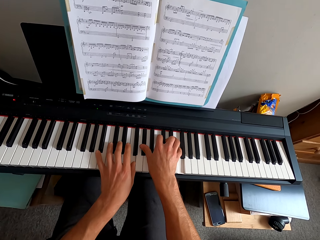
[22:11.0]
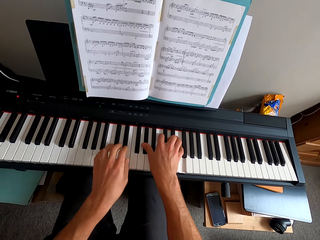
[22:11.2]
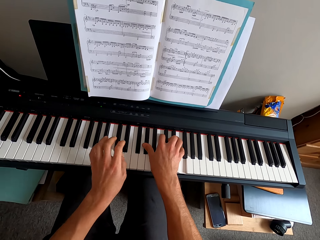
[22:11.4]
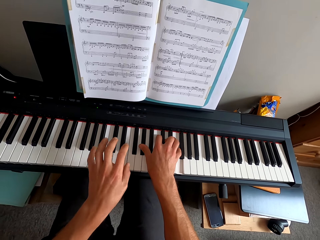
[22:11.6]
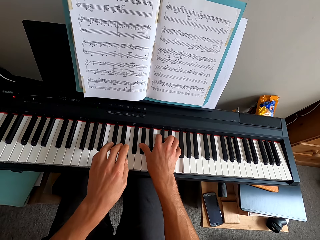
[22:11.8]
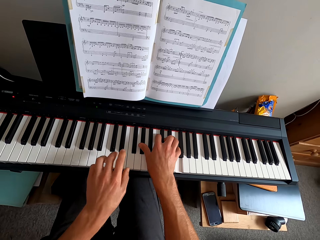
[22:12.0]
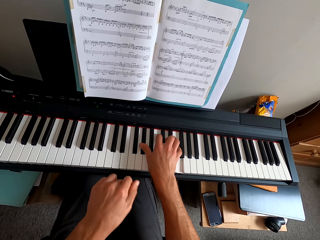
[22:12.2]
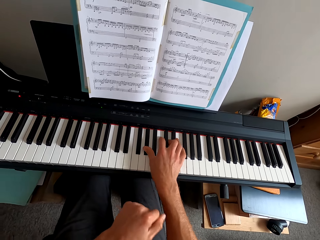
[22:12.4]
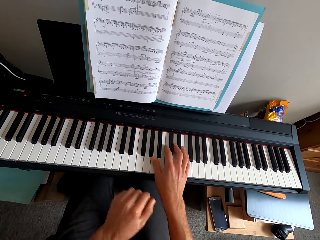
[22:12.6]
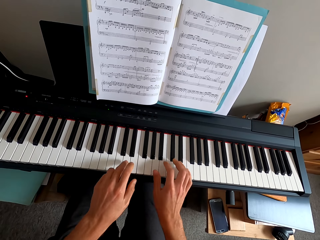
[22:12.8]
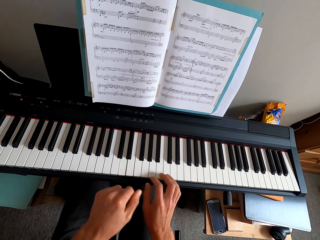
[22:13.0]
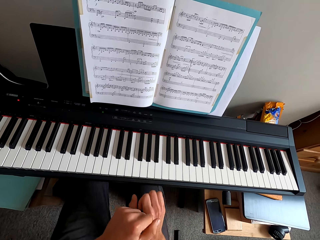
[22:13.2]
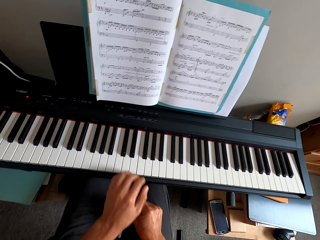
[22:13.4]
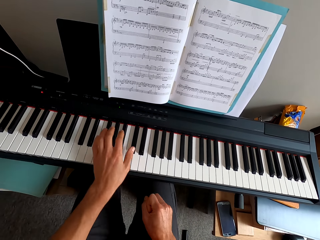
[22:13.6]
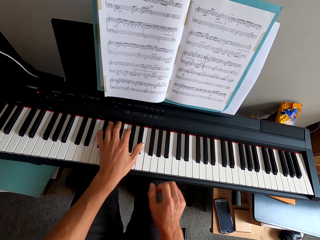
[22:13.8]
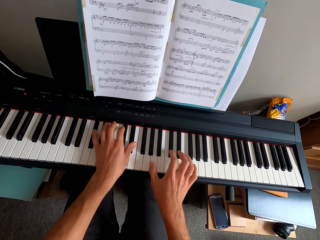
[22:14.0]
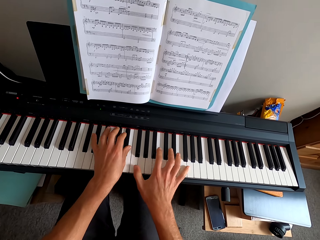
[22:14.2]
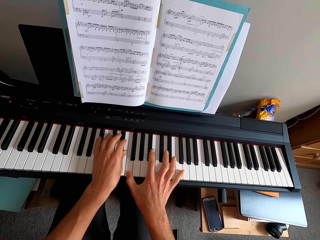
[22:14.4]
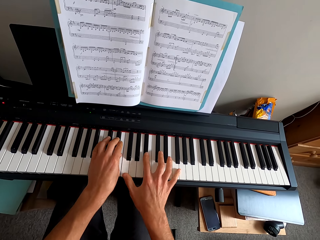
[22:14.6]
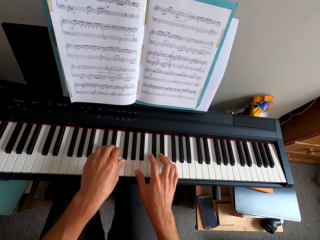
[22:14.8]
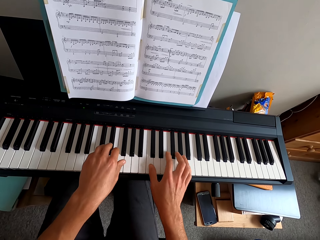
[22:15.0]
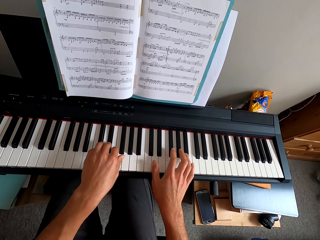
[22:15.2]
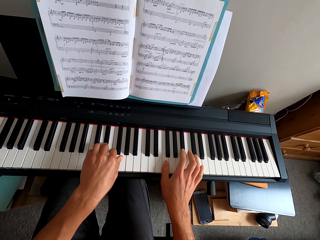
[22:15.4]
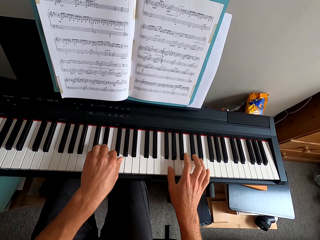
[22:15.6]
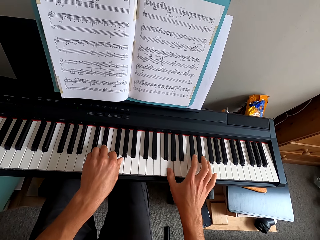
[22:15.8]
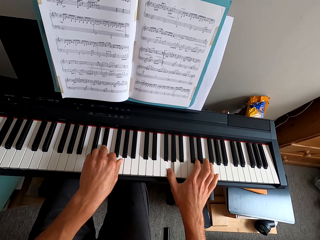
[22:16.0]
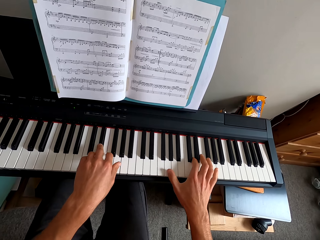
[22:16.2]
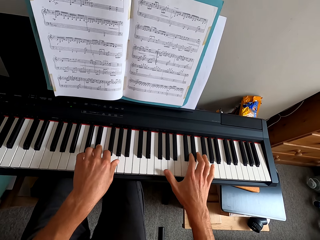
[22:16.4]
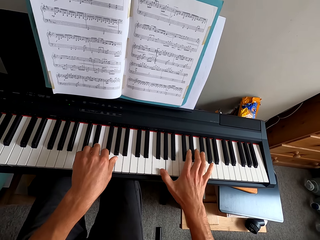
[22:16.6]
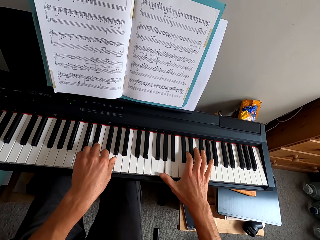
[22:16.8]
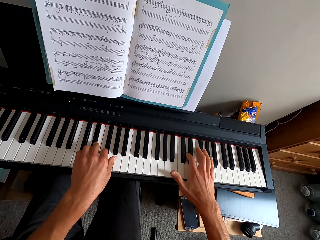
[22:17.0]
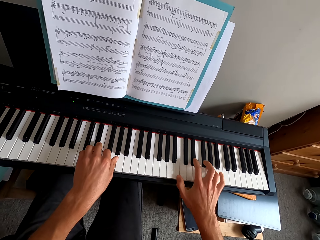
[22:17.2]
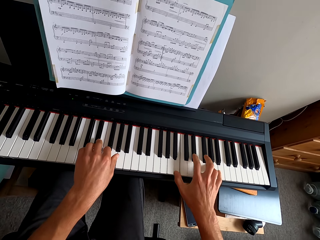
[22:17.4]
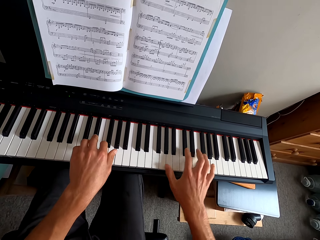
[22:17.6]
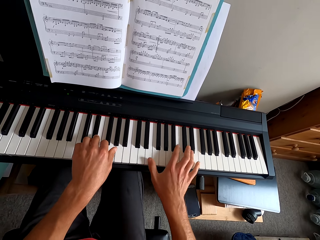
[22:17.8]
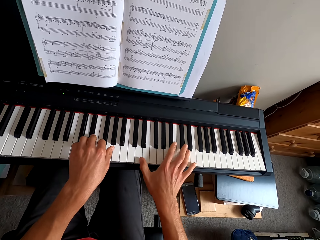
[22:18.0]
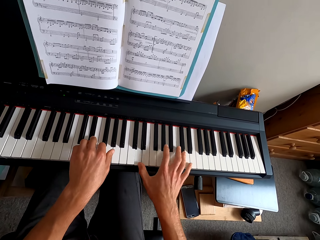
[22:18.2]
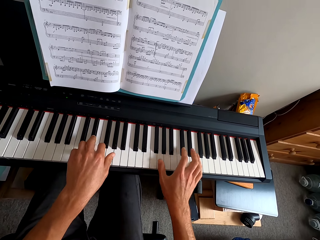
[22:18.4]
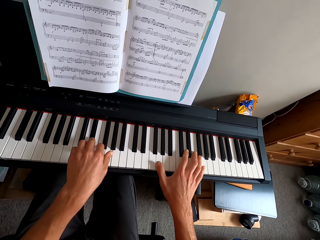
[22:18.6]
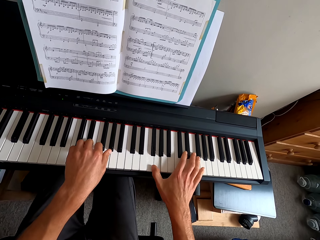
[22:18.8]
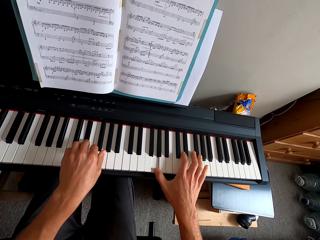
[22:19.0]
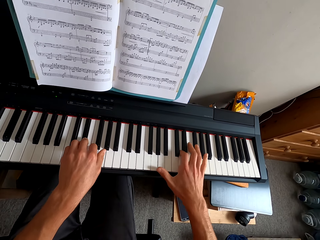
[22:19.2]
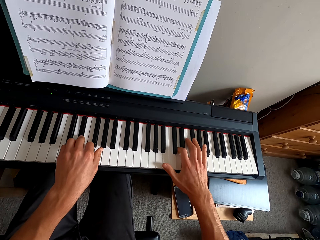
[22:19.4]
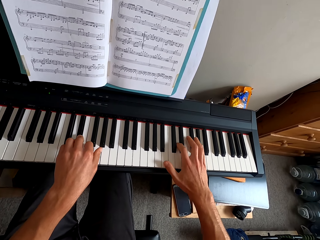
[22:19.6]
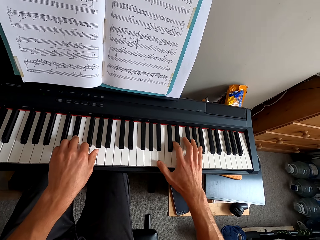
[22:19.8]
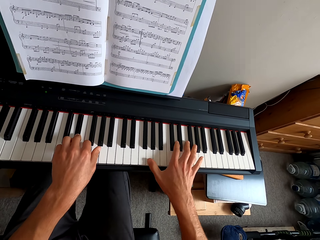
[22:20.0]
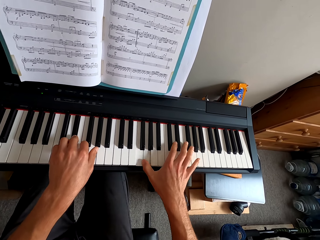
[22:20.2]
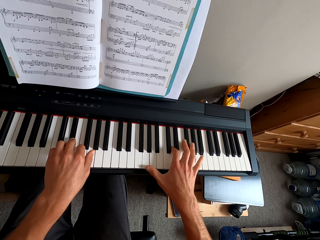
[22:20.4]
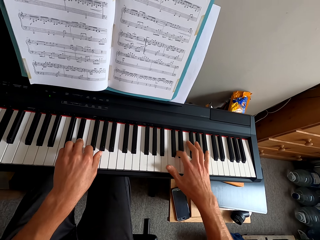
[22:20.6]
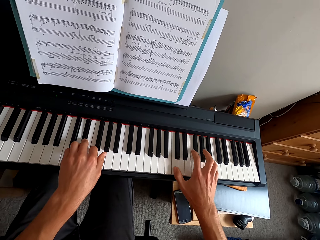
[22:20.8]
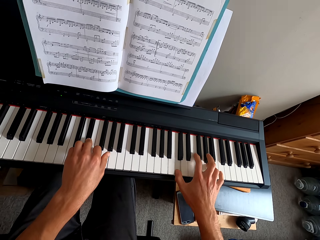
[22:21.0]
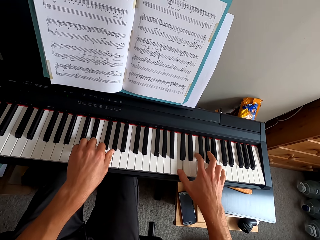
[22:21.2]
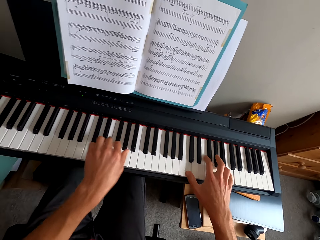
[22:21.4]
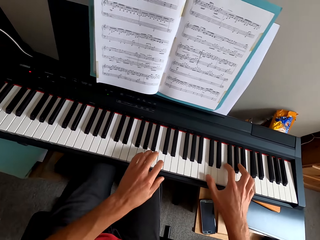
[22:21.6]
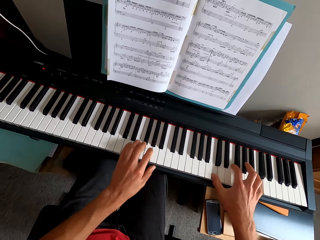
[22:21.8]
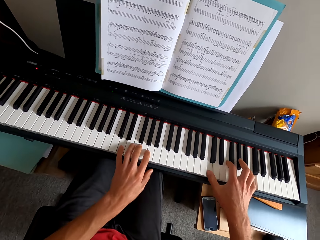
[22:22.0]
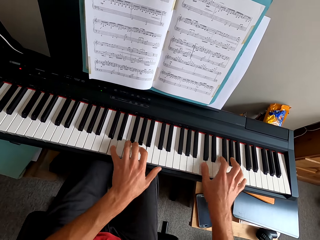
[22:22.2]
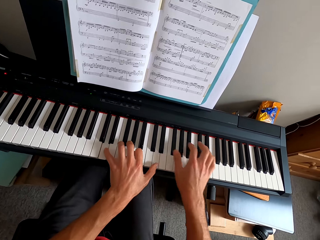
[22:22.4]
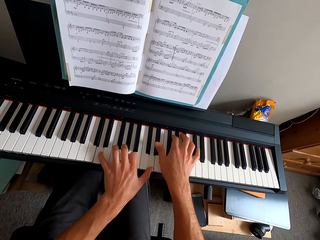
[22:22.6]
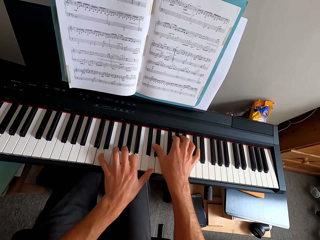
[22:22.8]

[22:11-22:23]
The camera wearer pulls his hand off the keyboard. He plays the keyboard. He pulls his hand off the keyboard. He plays the keyboard. He plays the keyboard with both hands.

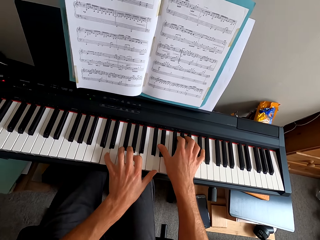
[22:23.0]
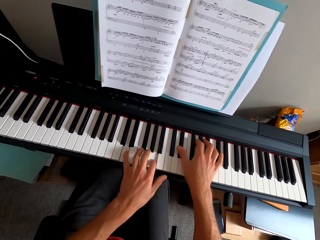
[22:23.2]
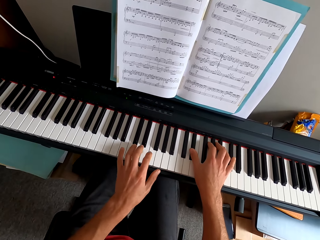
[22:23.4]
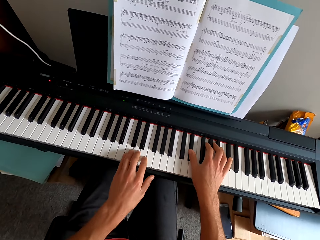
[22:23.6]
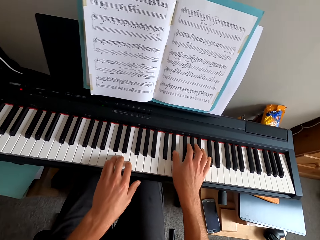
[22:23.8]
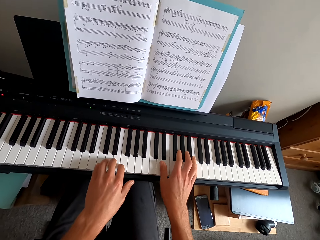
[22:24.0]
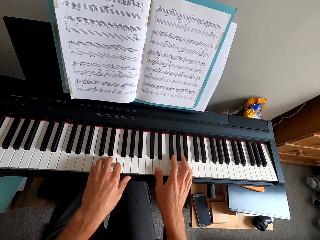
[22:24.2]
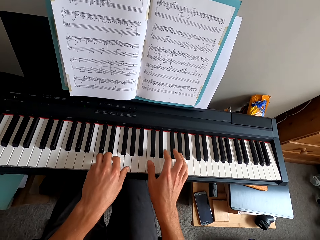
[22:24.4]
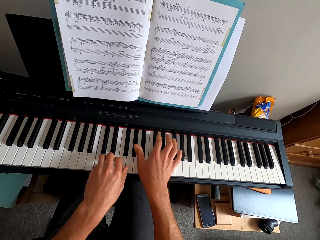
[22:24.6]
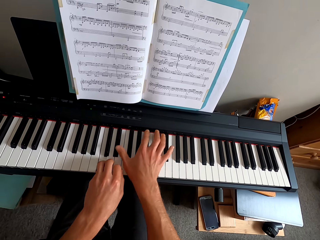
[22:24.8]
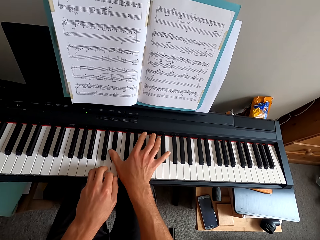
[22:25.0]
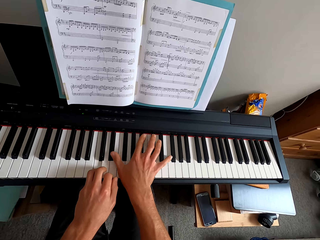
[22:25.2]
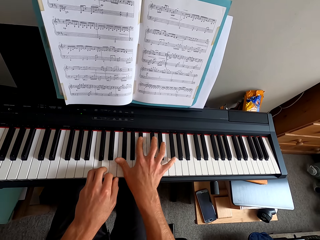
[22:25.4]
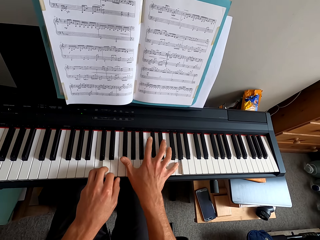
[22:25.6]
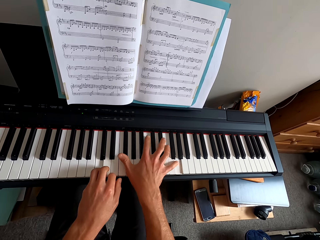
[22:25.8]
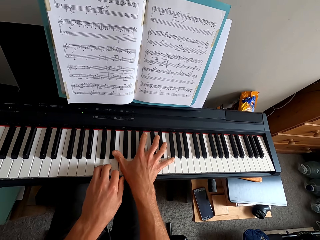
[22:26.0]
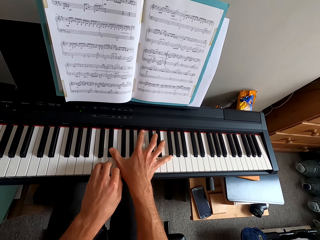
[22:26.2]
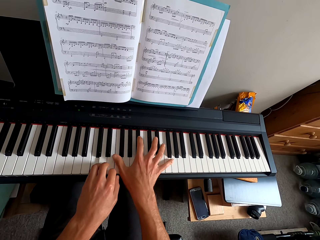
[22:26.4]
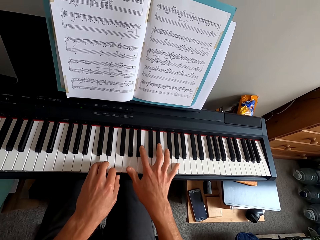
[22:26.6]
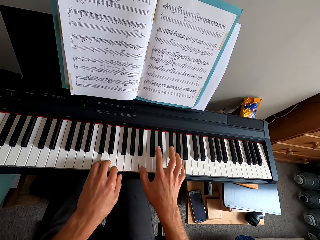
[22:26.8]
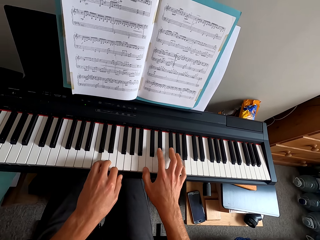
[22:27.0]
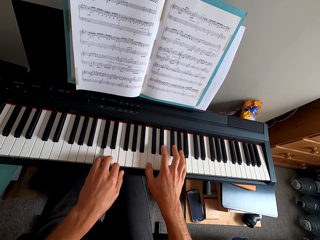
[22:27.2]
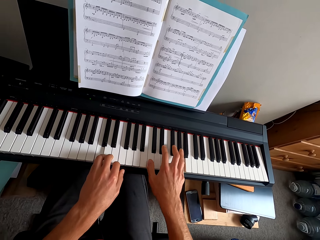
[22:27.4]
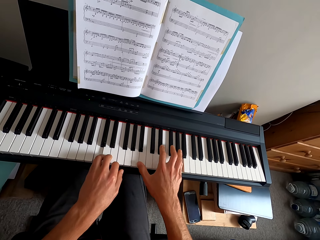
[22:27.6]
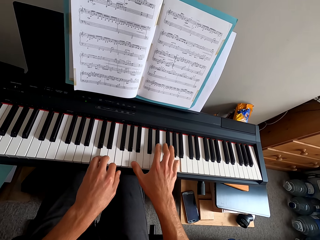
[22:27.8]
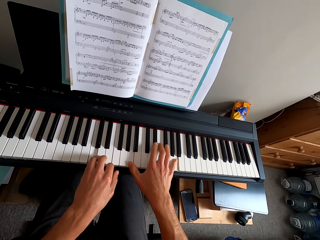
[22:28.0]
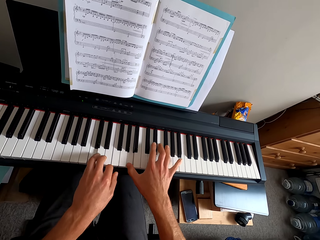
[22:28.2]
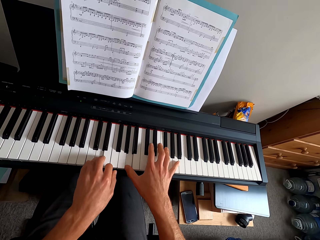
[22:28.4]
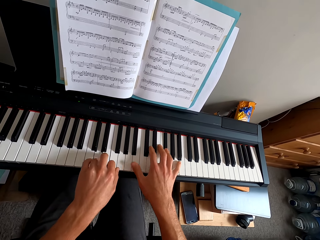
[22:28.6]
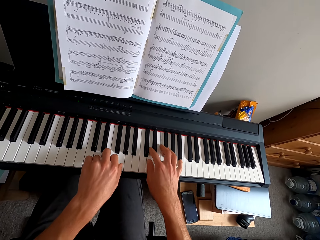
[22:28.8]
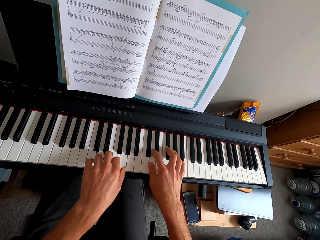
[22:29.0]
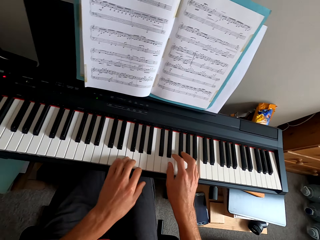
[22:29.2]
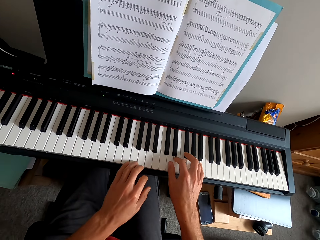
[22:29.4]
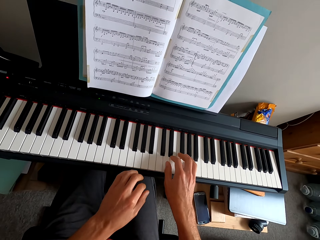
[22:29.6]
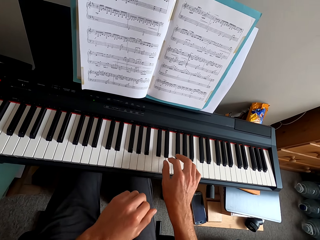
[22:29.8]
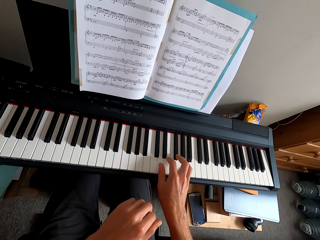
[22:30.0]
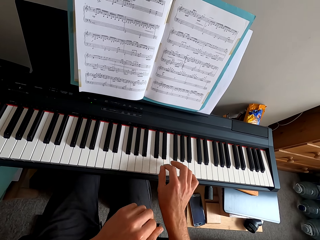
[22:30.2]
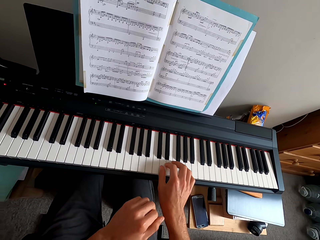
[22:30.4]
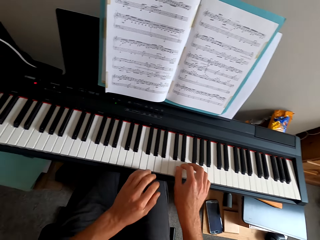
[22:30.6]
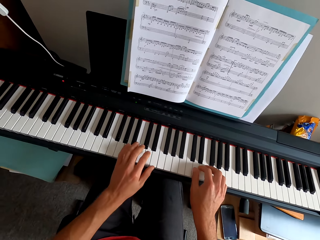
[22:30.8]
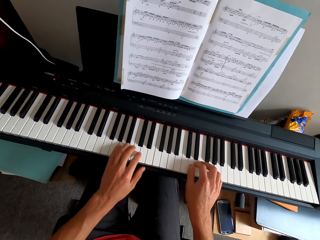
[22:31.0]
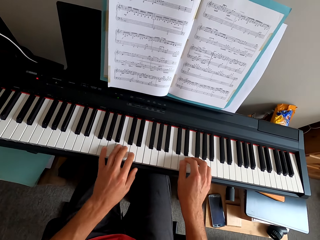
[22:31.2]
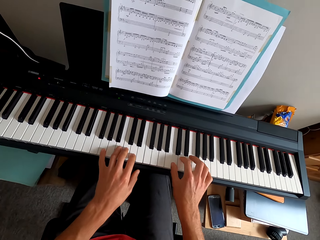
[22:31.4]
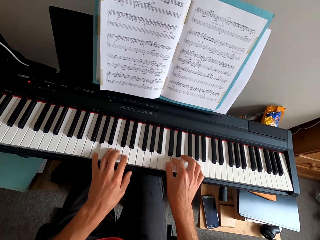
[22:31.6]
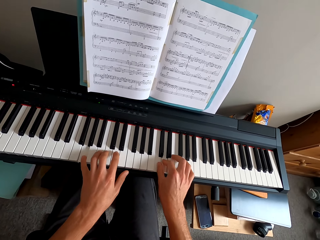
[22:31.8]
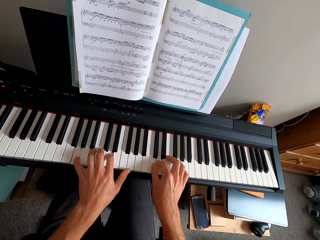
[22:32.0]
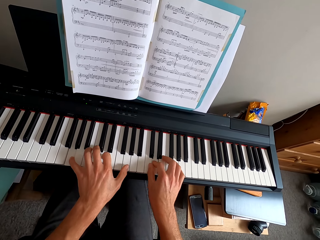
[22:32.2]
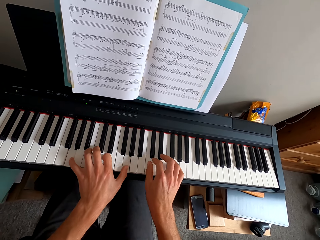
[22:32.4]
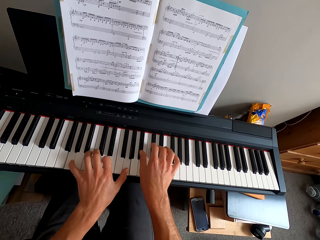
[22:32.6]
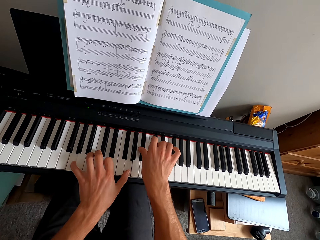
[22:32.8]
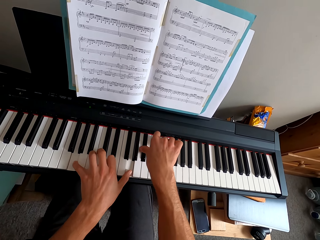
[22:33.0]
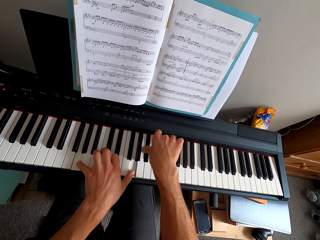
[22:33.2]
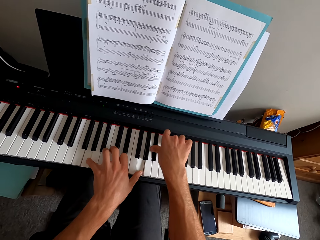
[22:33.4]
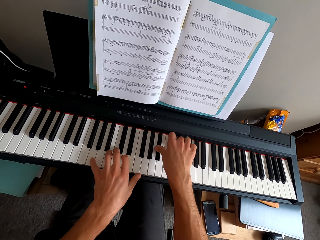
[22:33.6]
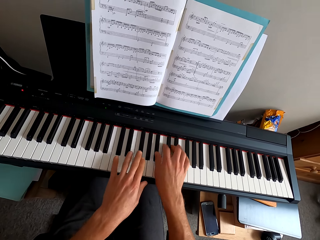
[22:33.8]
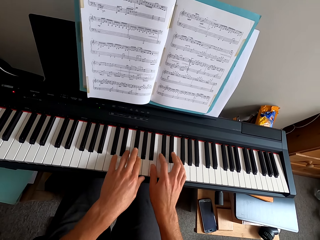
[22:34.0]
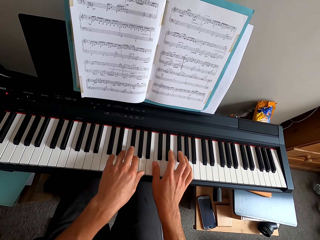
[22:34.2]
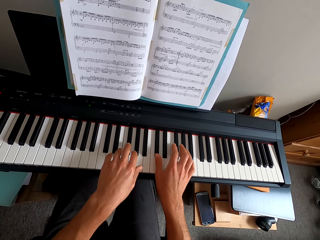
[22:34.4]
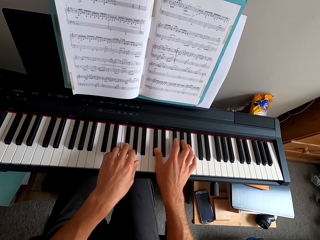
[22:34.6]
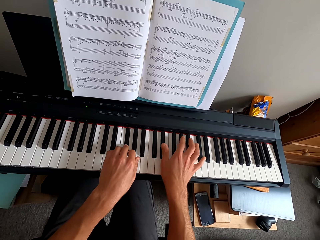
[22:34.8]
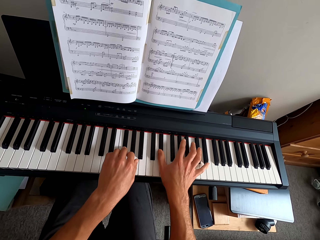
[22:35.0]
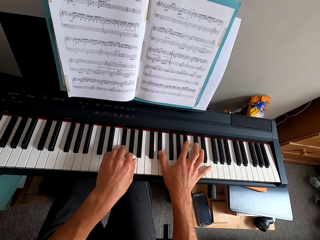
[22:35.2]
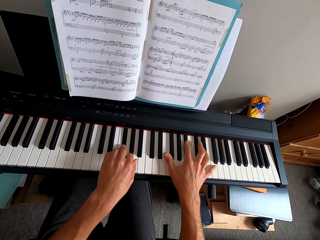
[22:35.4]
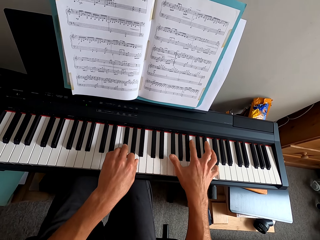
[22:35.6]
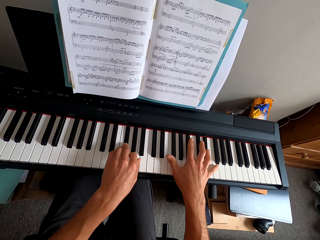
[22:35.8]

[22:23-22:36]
The camera wearer pulls his hand off the keyboard. He plays the keyboard. He plays the keyboard with both hands.
